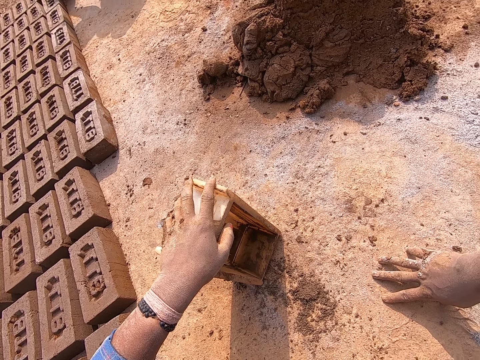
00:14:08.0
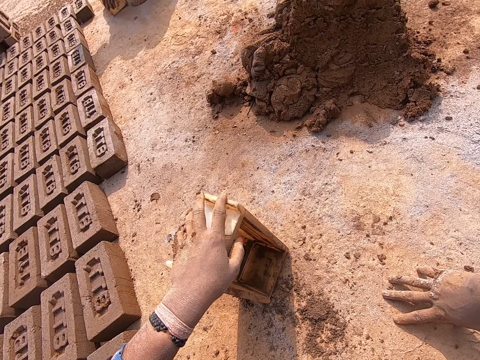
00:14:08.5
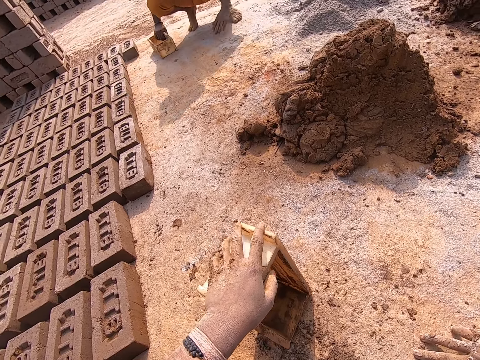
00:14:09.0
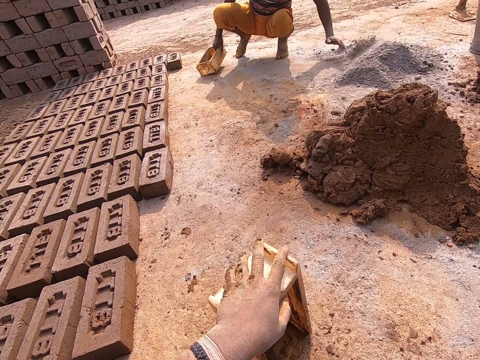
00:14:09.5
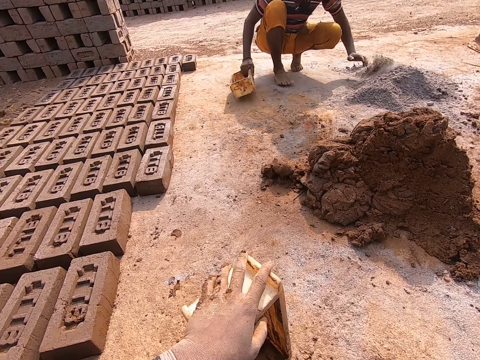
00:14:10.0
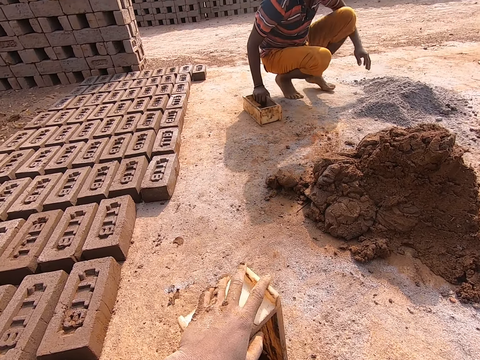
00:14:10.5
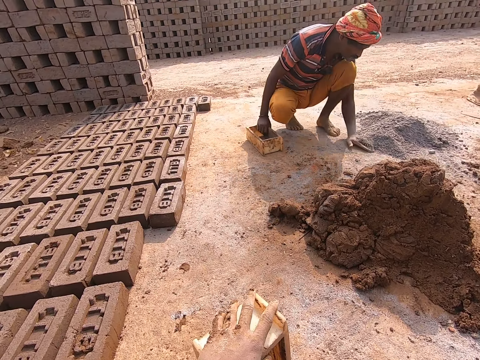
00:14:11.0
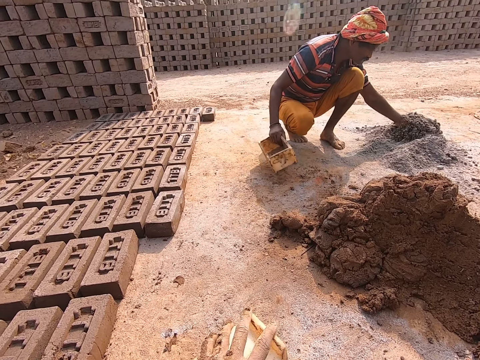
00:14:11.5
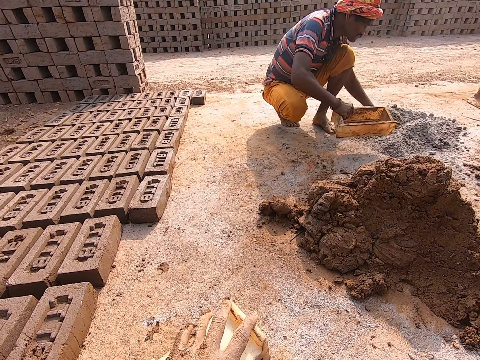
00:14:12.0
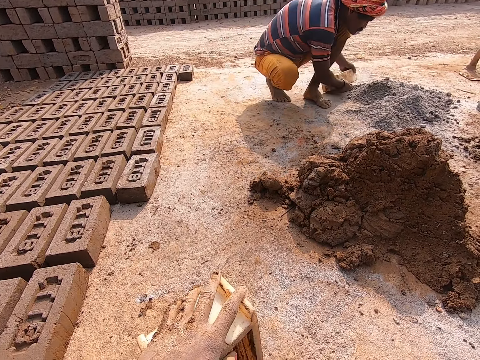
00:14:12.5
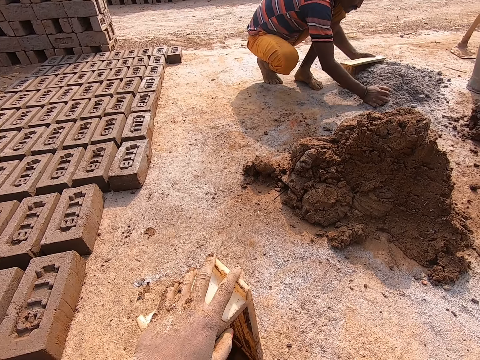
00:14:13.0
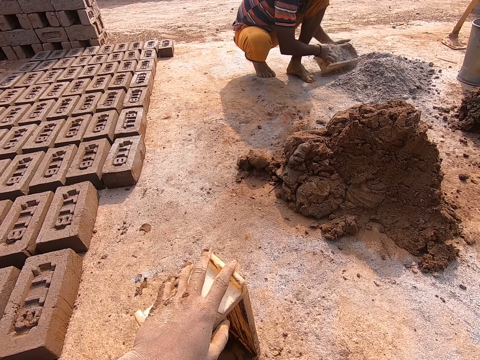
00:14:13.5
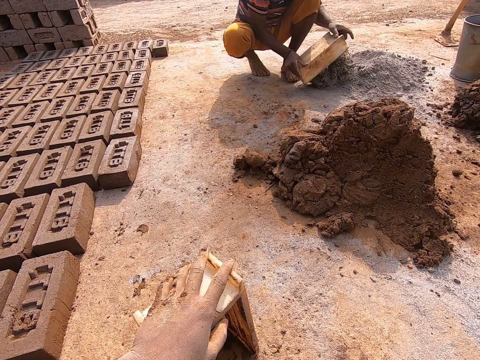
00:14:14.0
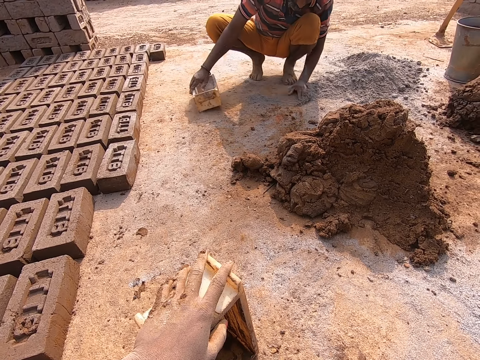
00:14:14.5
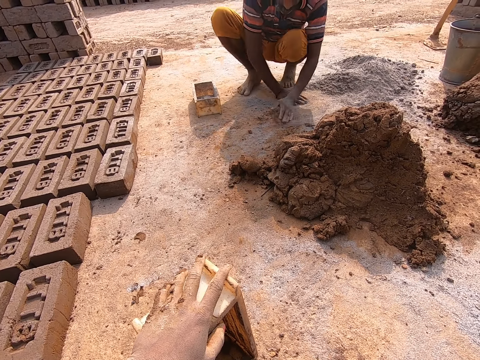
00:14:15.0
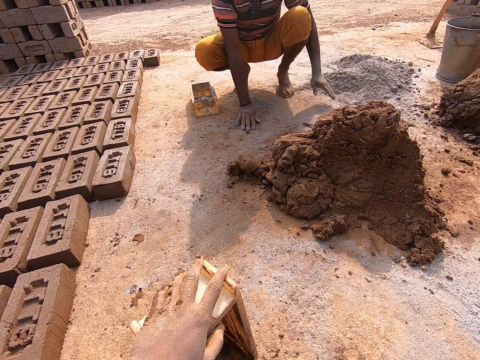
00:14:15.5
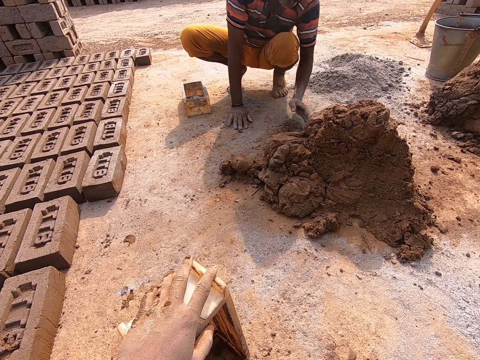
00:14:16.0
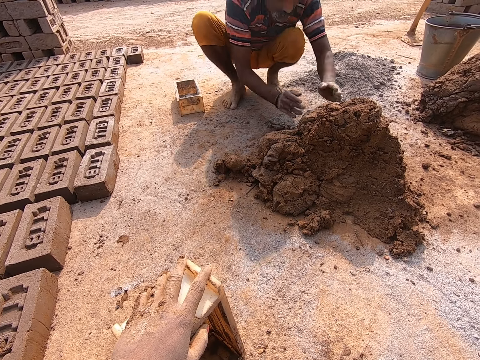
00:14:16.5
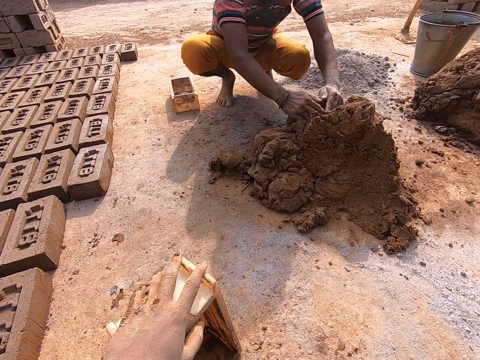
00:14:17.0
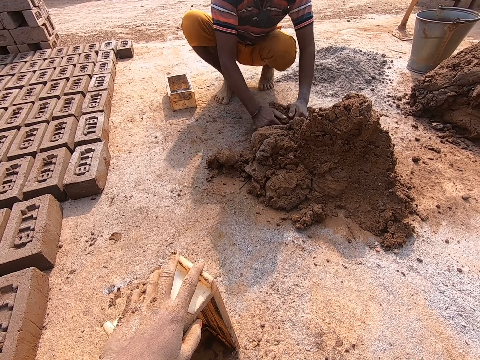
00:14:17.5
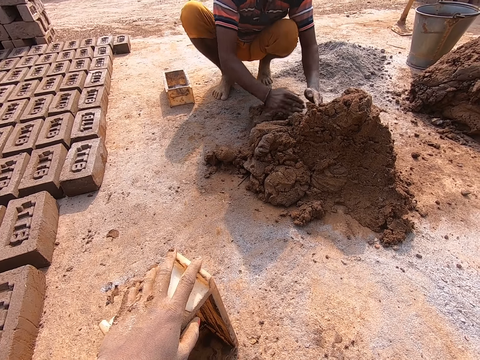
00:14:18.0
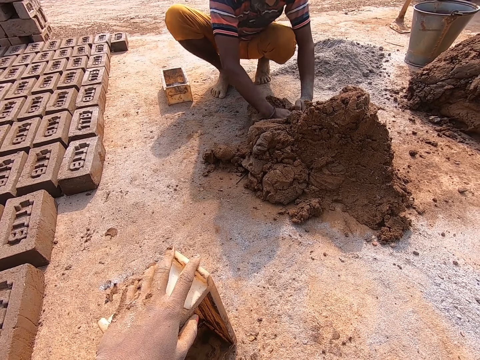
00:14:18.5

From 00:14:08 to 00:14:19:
The man holds the brick molder on the ground with his right hand. The man sweeps a heap of sand on the ground with his left hand. The camera wearer looks around. The man packs the sand with the brick molder with both hands. The man fills the brick molder with more sand with his right hand. The man pours the sand in the brick molder on the ground with both hands. The man drops the brick molder on the ground with both hands. The man sweeps the sand on the ground with both hands. The man scoops mortar to the ground from a heap of mortar with both hands.

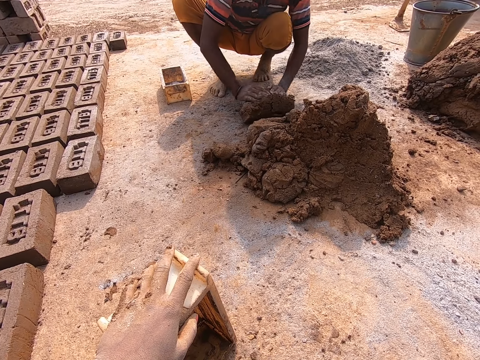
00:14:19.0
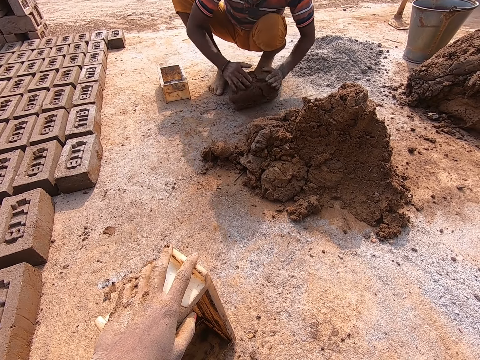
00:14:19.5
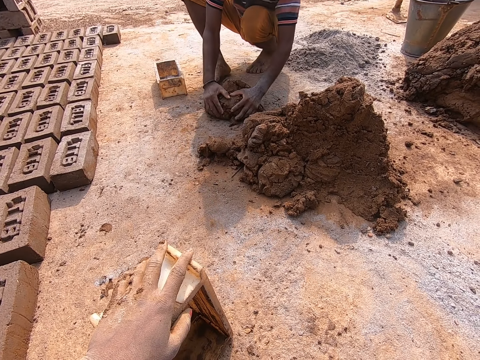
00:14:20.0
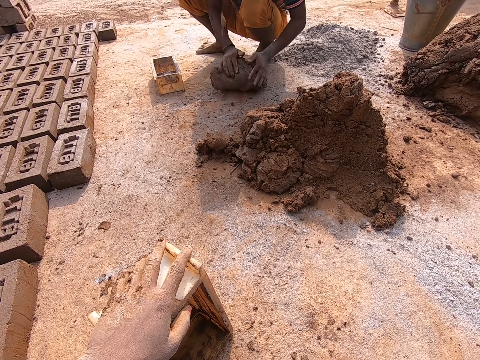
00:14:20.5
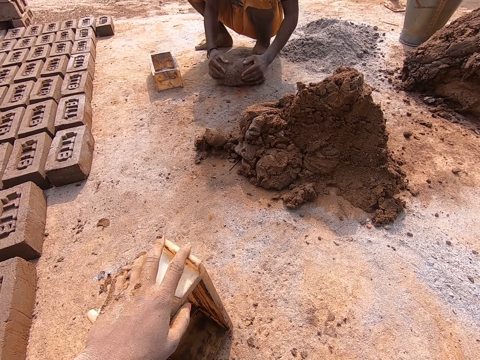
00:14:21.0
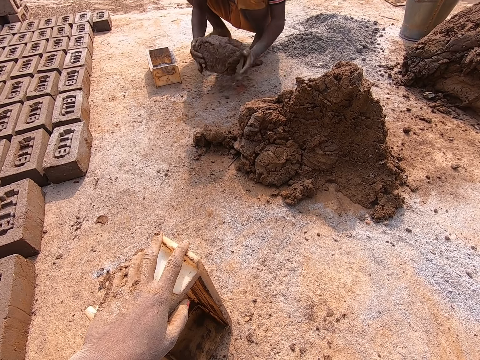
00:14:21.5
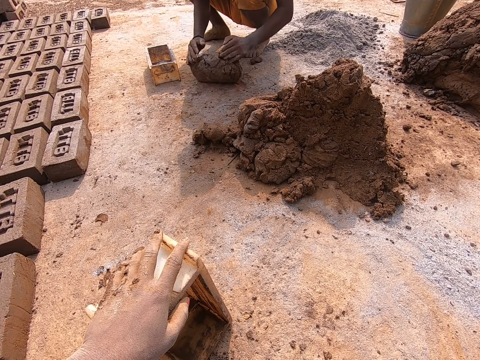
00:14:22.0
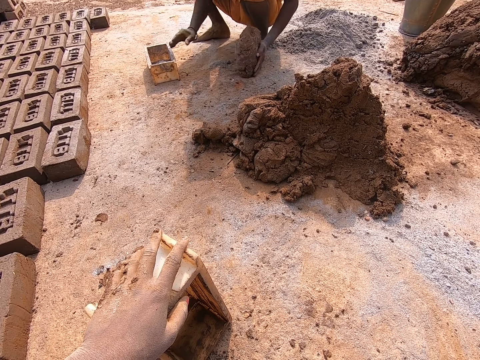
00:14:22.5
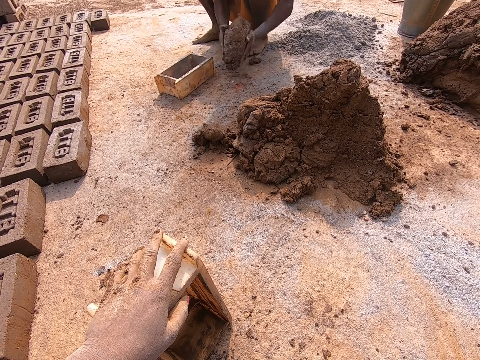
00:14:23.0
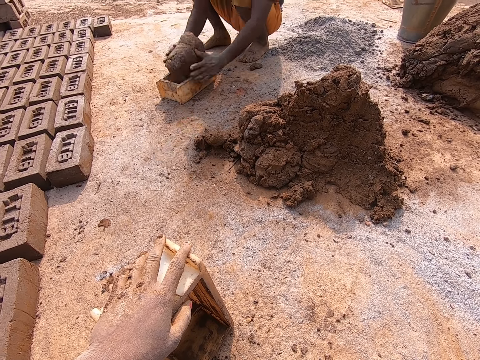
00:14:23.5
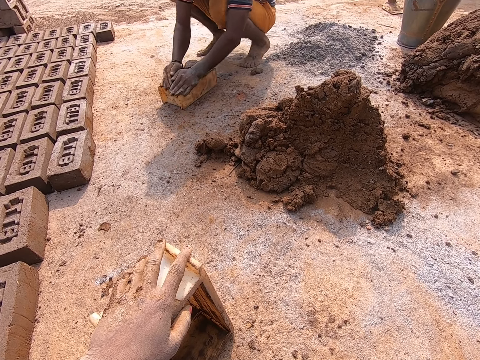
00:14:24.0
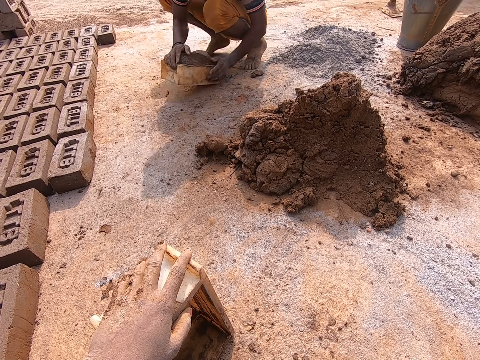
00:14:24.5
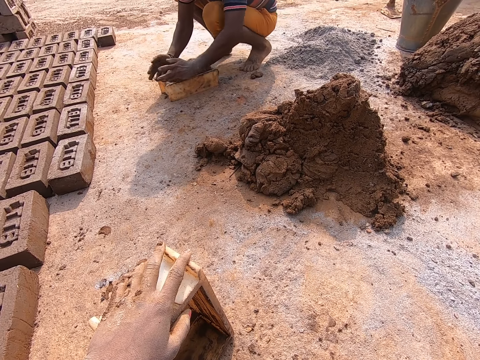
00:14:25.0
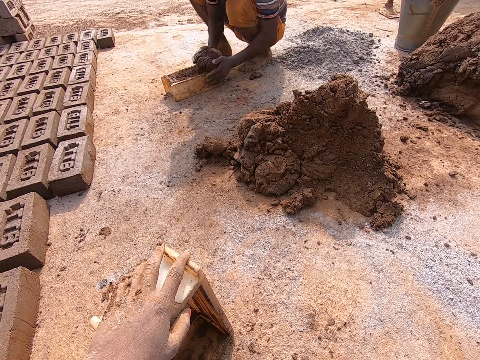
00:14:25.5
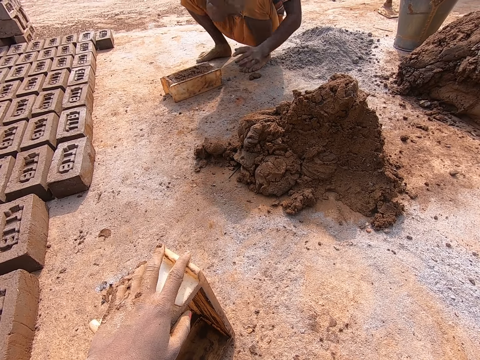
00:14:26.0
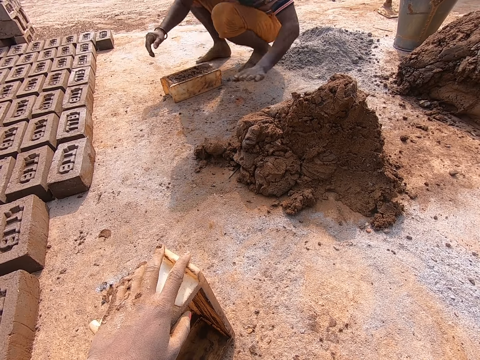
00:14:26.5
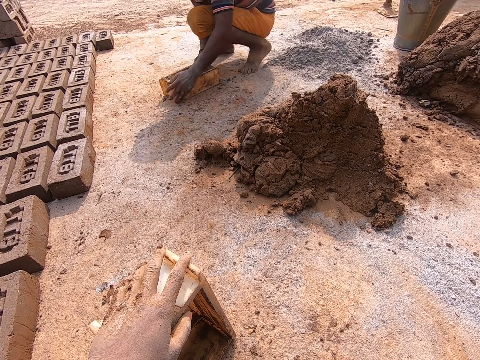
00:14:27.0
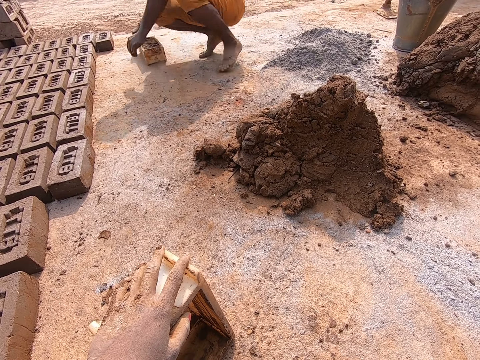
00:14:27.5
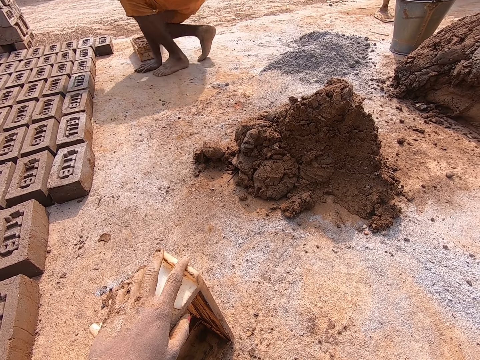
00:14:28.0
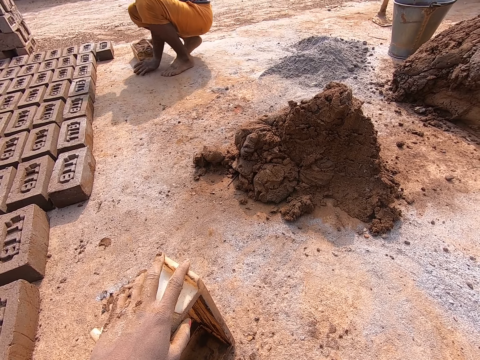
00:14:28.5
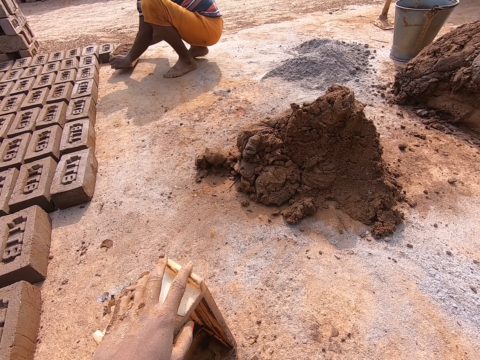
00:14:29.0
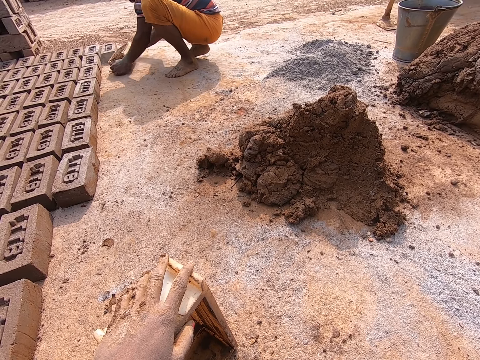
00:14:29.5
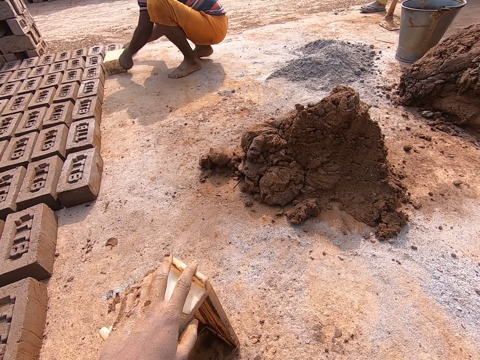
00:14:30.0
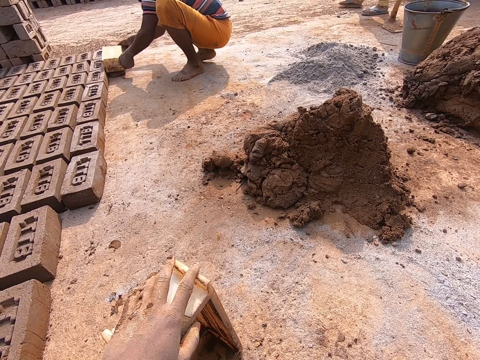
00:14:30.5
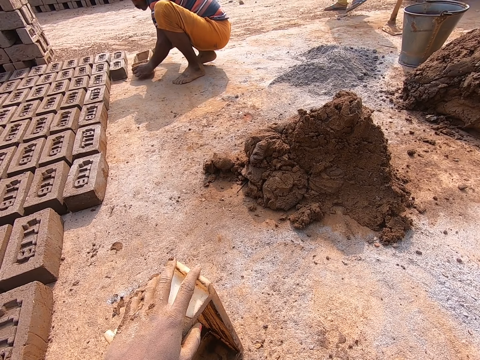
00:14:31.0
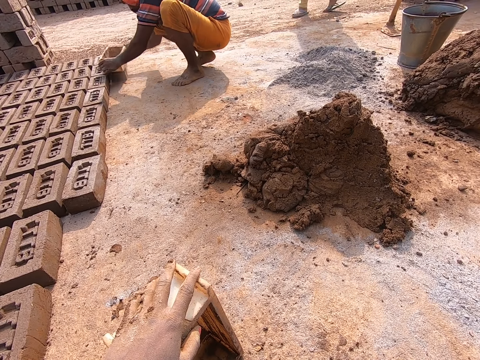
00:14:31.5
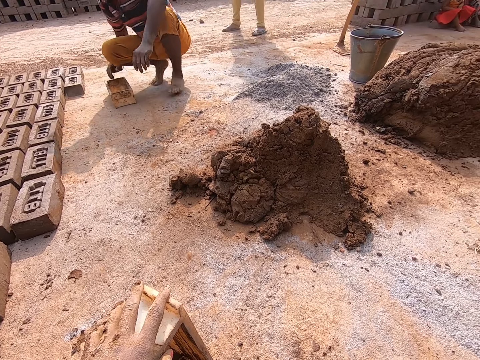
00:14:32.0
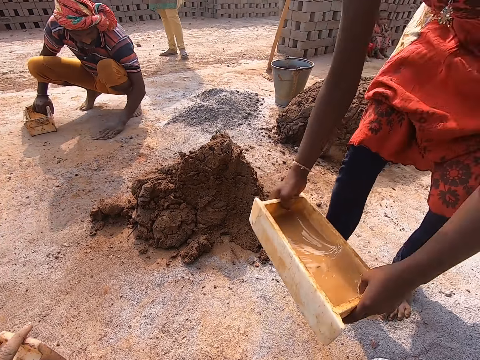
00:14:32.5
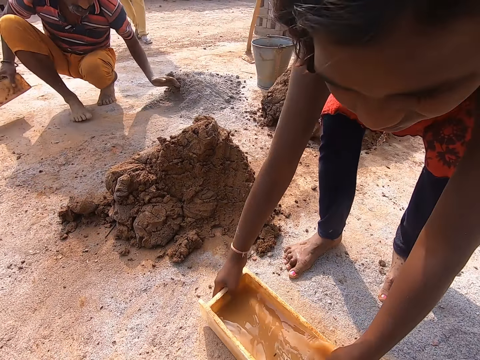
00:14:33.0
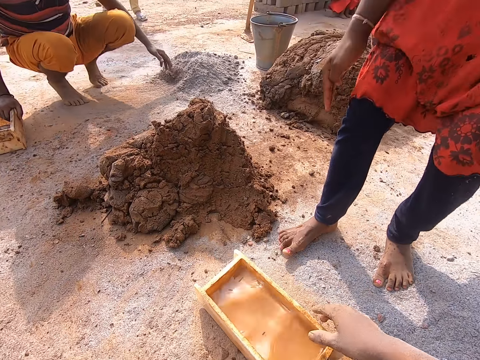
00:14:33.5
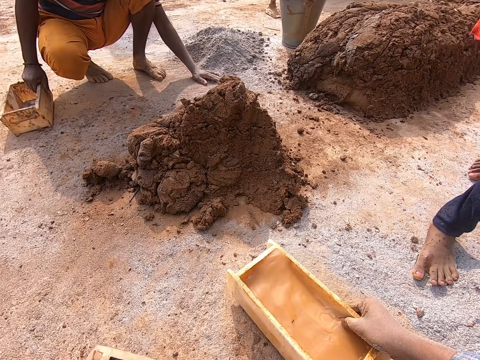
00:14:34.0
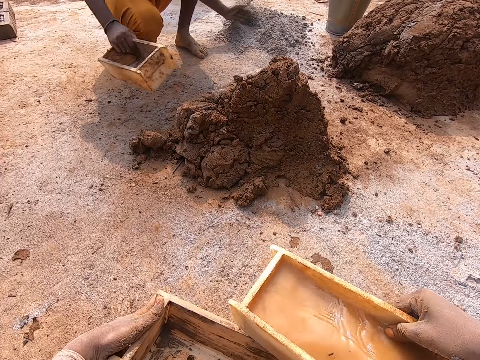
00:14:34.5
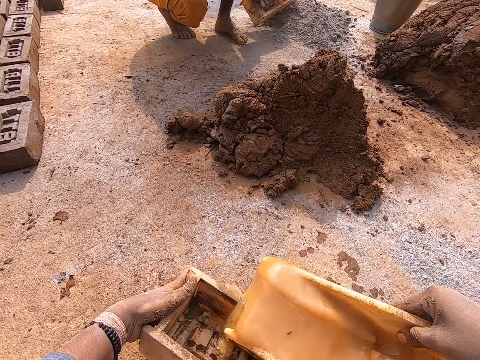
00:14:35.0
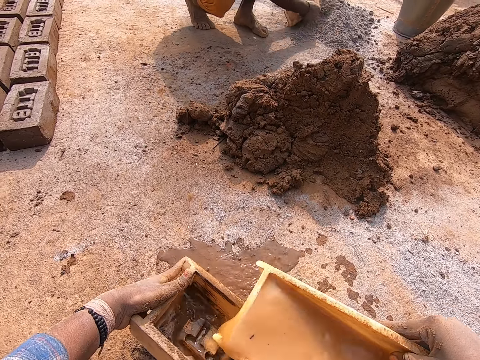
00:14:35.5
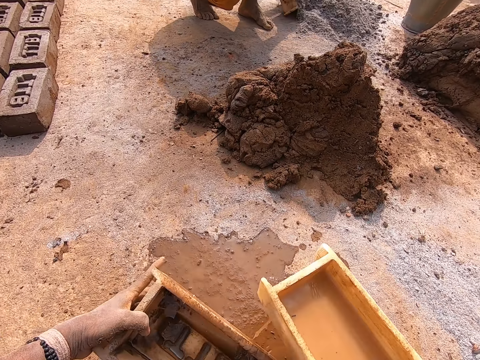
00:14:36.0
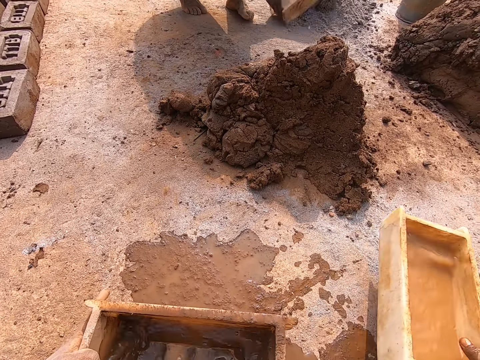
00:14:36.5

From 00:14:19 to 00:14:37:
The man rolls the mortar on the ground with both hands. The man drags the brick molder on the ground closer with his right hand. The man carries the mortar on the ground with both hands. The man places the mortar in the brick molder with both hands. The man adjusts the mortar in the brick molder with both hands. The man scoops excess mortar from the brick molder with both hands. The man throws the excess mortar on the heap of mortar with both hands. The man hits the top of the brick molder with mortar in it with his left hand. The man drags the brick molder with mortar in it to his right hand with both hands. The man carries the brick molder with mortar in it with both hands. The man drops the brick molder with mortar in it on the ground with both hands. The man flips over the brick molder with mortar in it to the ground with both hands. The man pulls out the brick molder from the mortar on the ground with both hands. The man hits the back of the brick molder on the ground with both hands. The man hits the mortar on the ground with the base of the brick molder in his hands. The man drops the brick molder on the ground with both hands. Another man carrying a brick molder walks towards the camera wearer. The first man sweeps the sand with his left hand. The first man carries the brick molder on the ground with his right hand. The other man drops the brick molder with water in it on the ground with both hands. The camera wearer carries the brick molder with water in it with her right hand. She takes the water. She pours the water from the brick molder in her right hand to the brick molder in her left hand.
